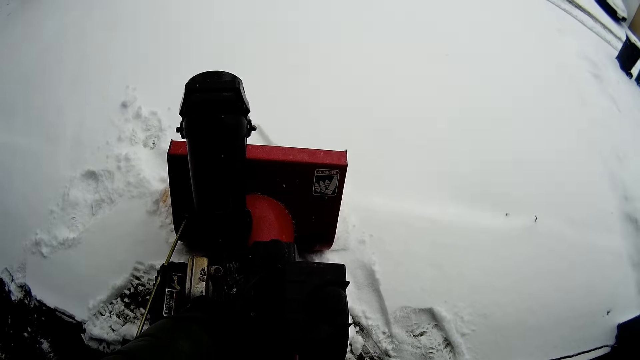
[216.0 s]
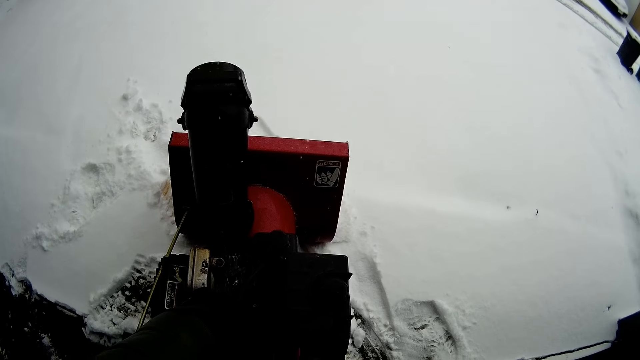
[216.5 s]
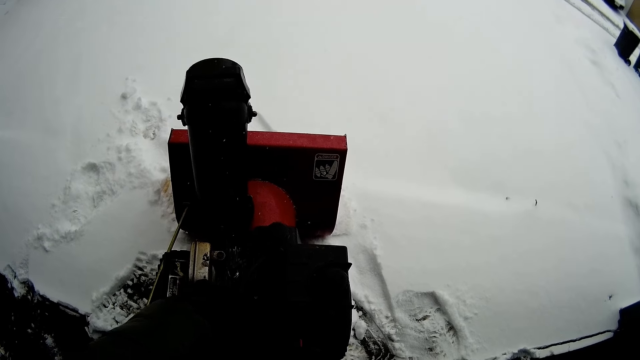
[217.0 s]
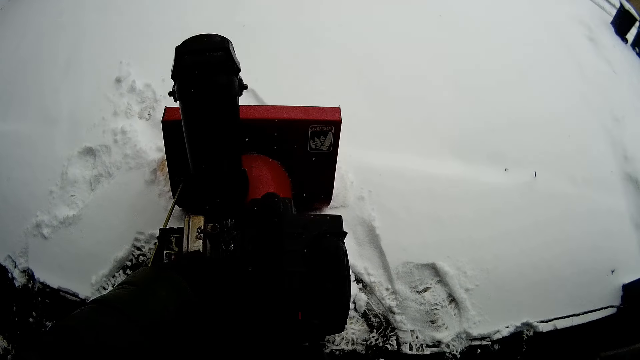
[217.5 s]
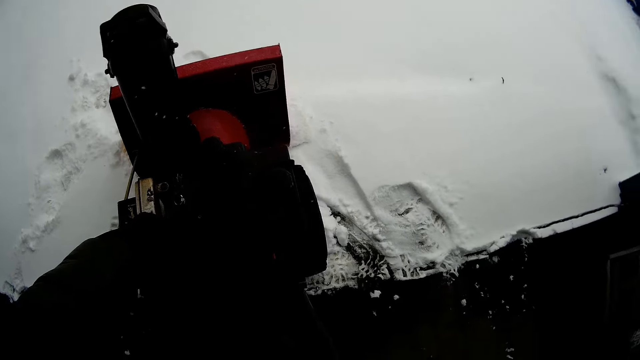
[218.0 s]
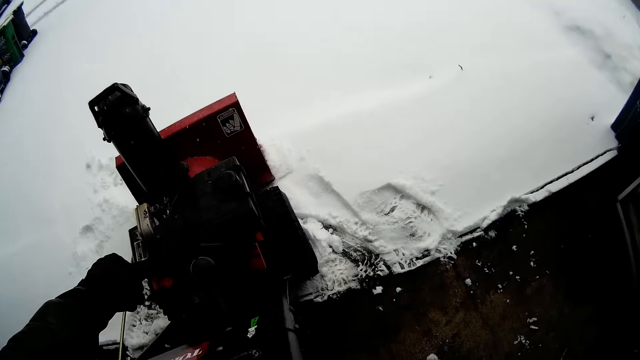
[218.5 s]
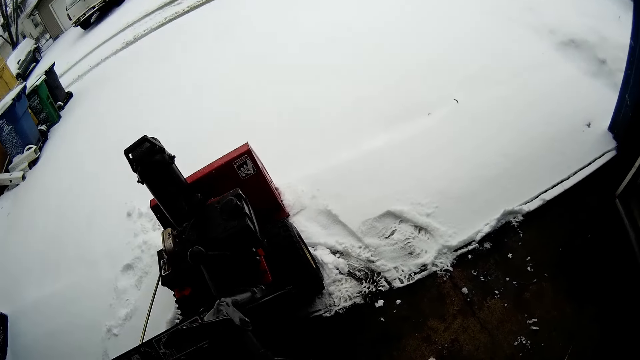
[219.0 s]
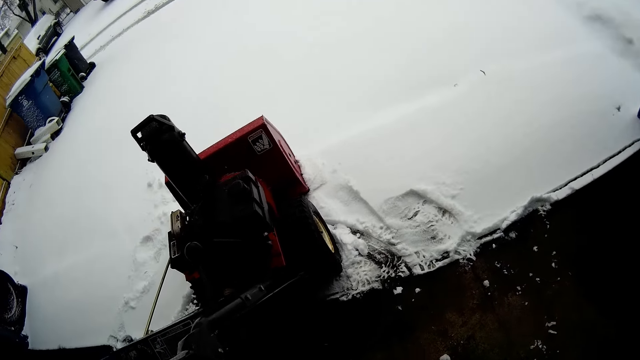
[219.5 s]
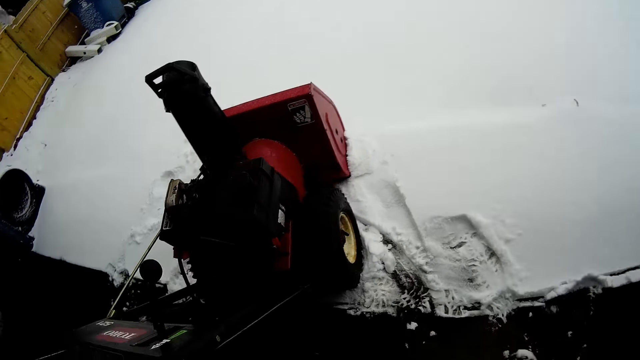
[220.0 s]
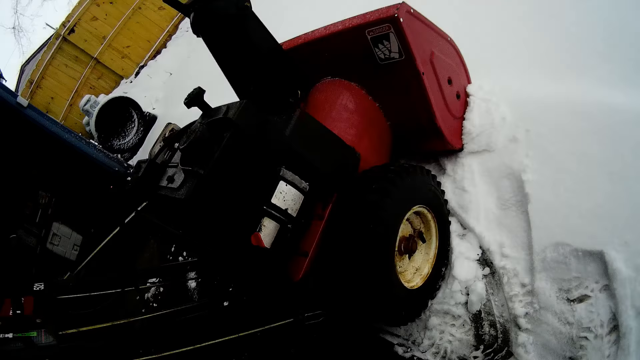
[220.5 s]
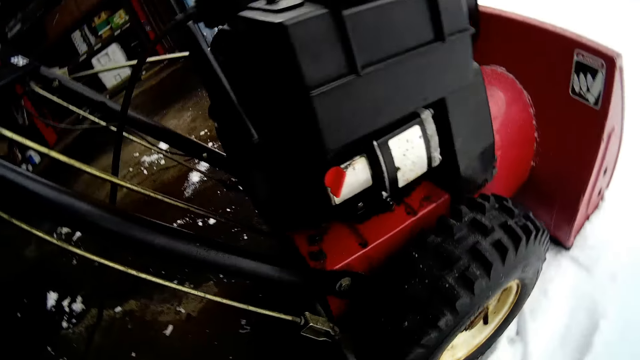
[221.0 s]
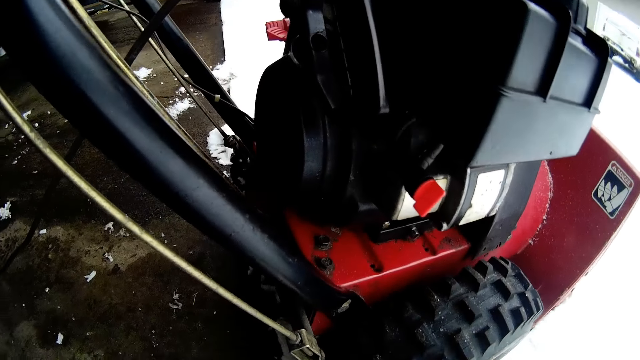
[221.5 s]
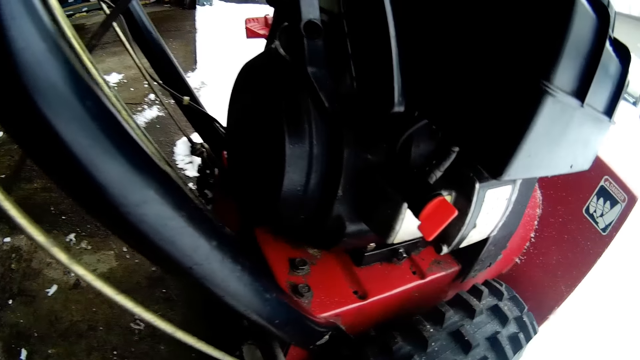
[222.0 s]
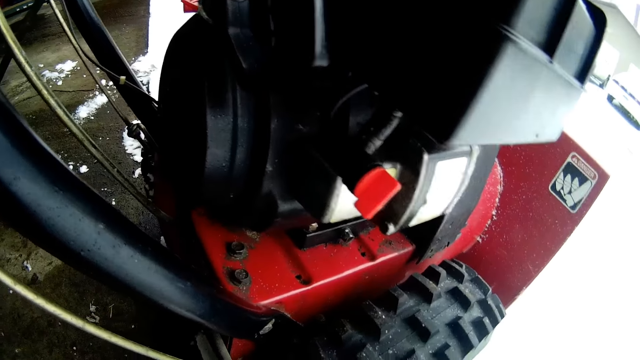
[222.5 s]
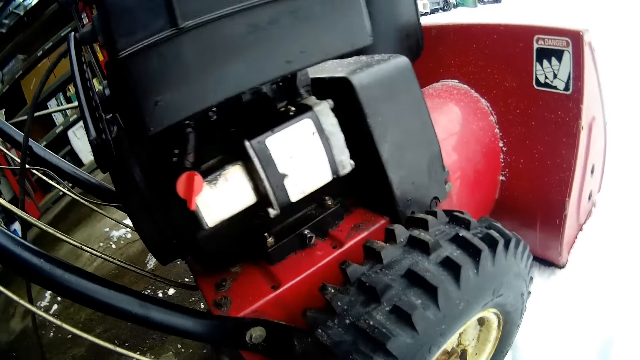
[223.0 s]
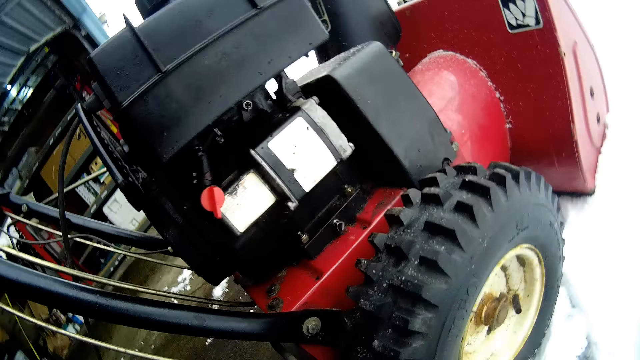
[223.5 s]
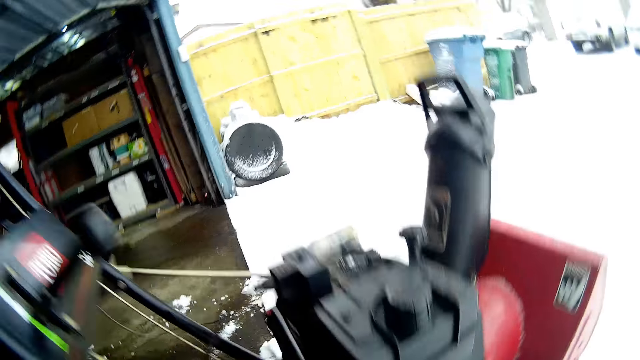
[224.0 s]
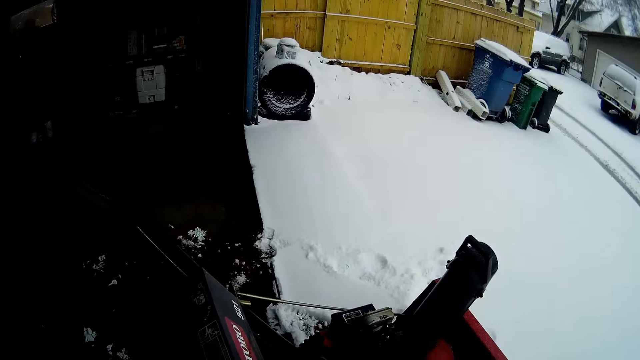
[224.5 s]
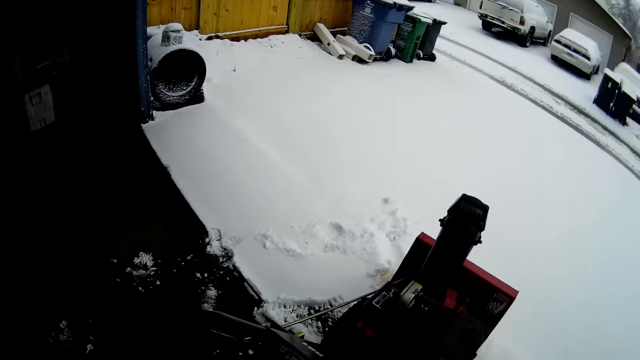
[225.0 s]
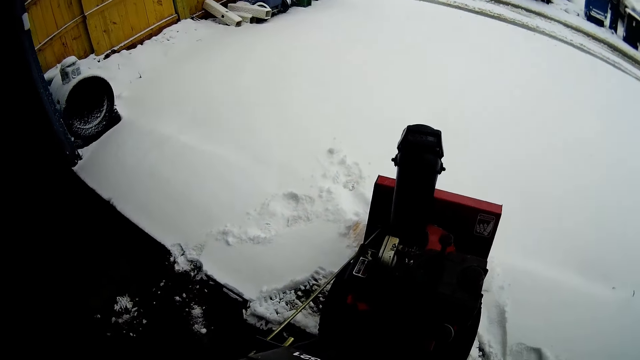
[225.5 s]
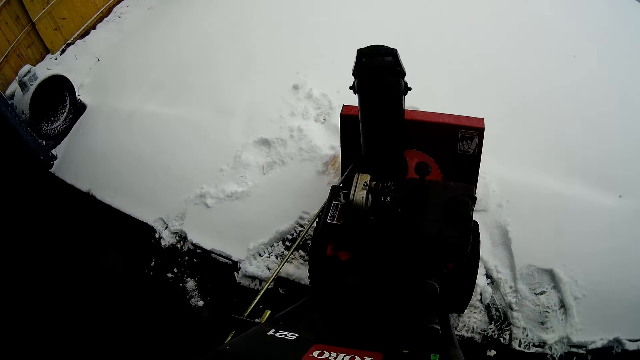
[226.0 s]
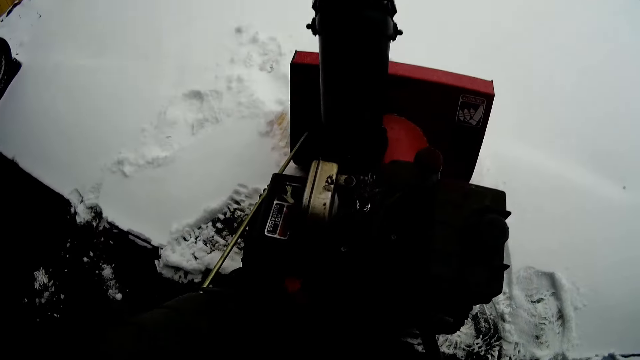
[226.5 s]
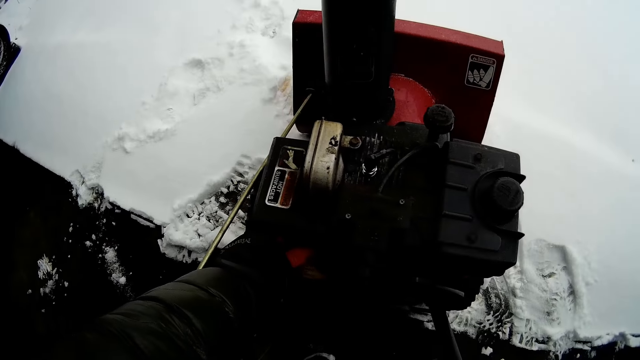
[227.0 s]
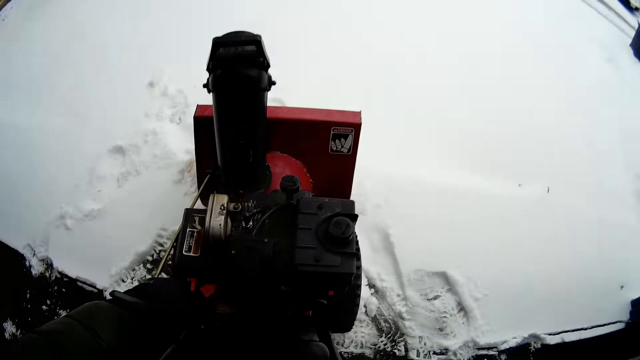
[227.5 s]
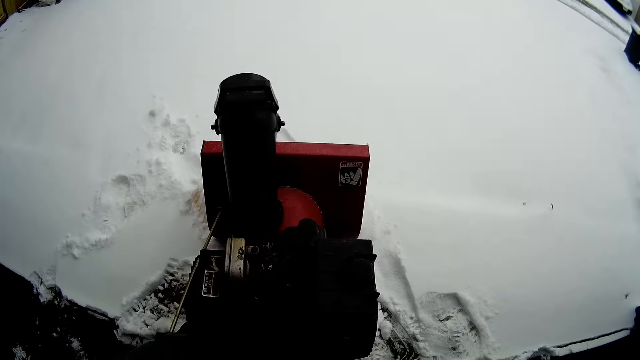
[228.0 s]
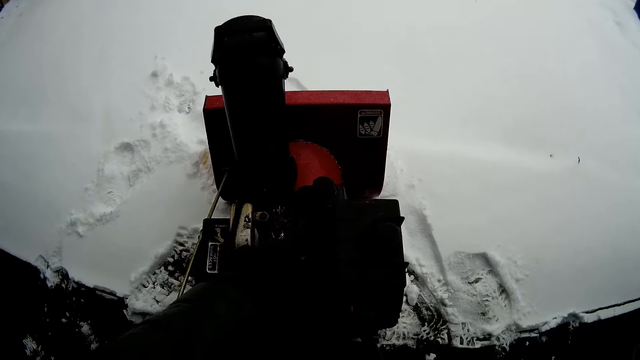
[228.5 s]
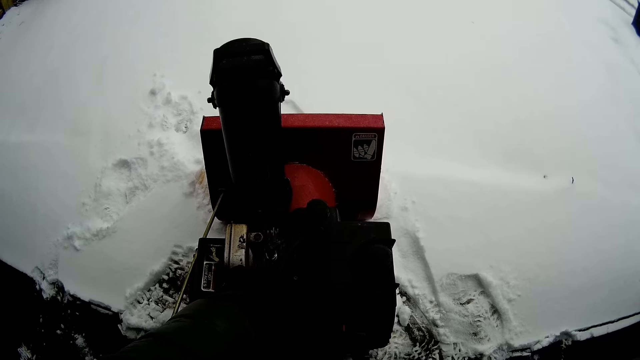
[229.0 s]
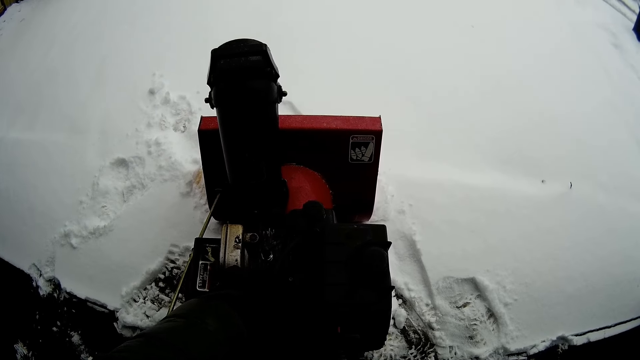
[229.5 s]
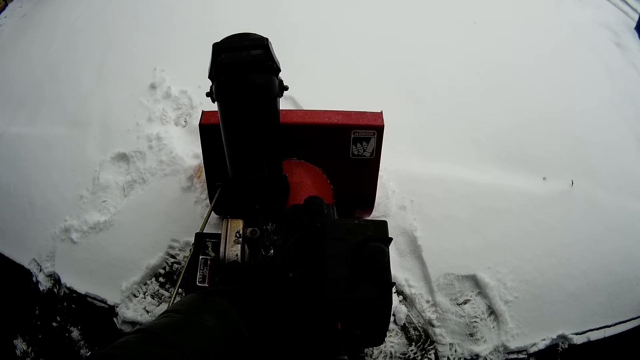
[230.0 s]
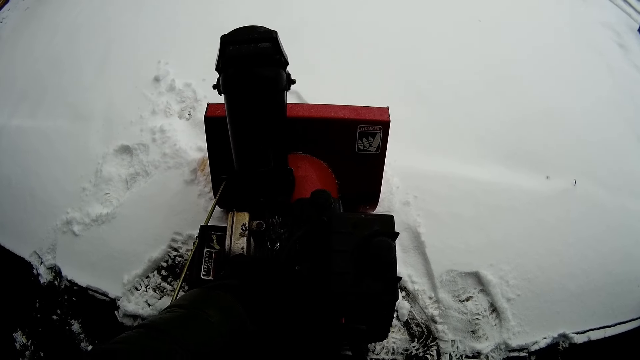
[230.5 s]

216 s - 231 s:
The camera wearer moves around the snow mini skid or snow flite. They look at the snow mini skid. They turn around the area. They move beside the snow flite. They start the snow flite. They touch the snow mini skid.

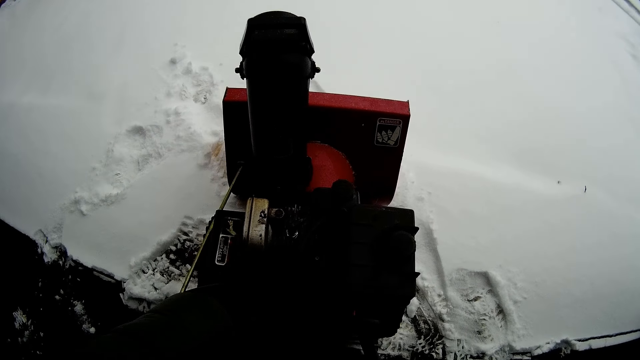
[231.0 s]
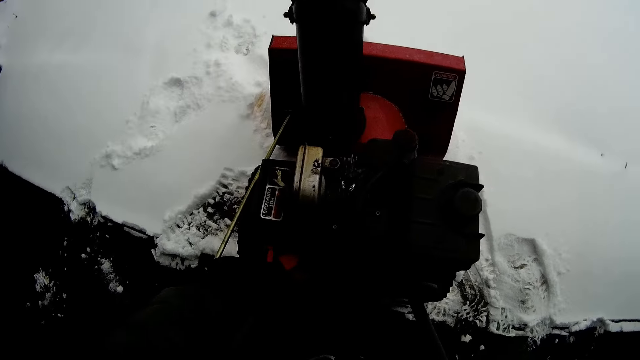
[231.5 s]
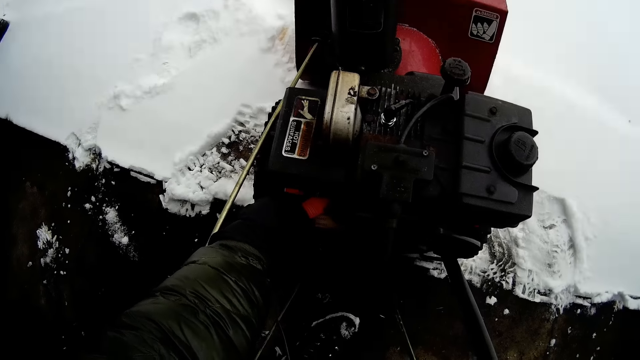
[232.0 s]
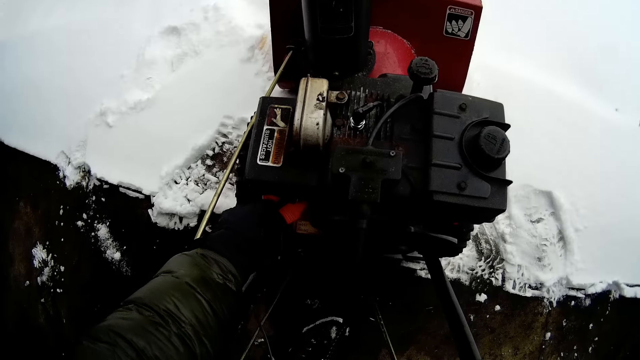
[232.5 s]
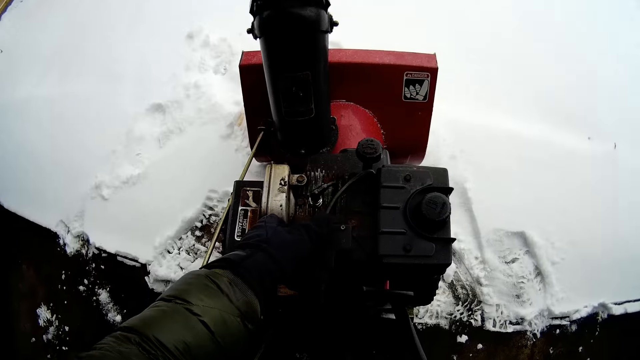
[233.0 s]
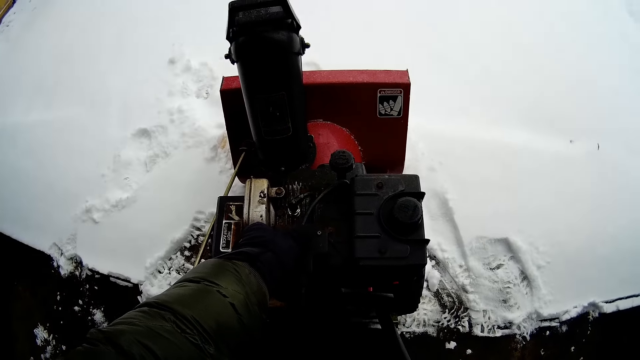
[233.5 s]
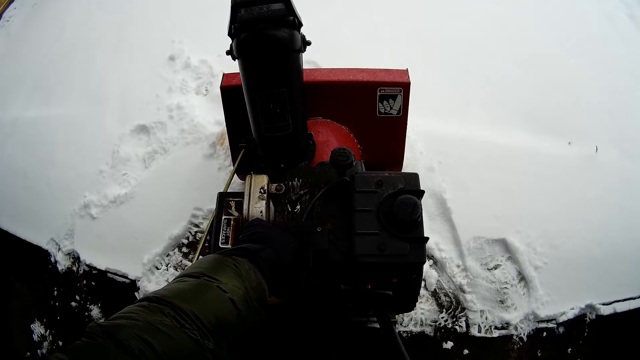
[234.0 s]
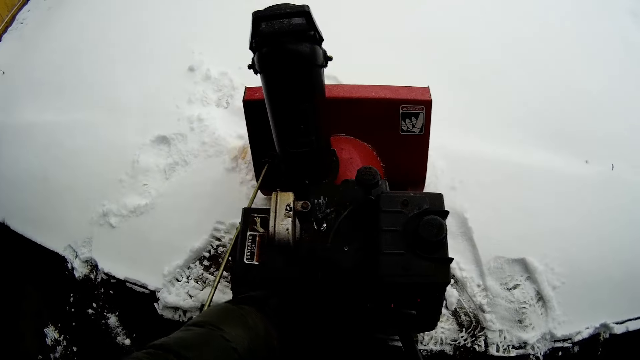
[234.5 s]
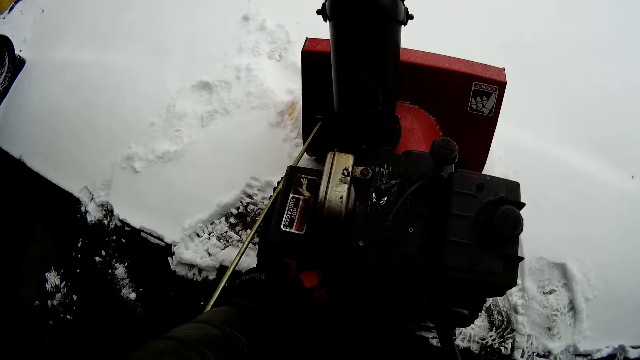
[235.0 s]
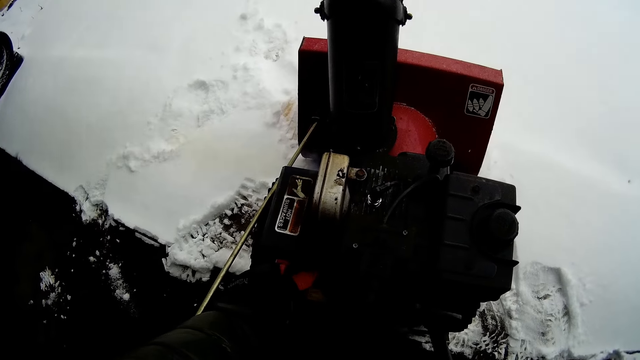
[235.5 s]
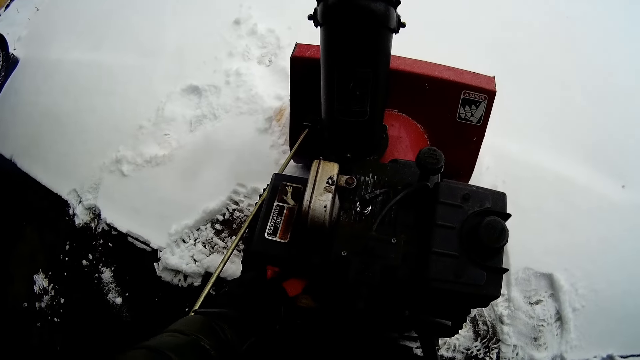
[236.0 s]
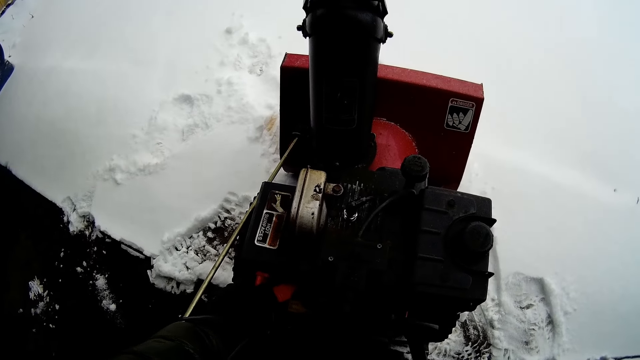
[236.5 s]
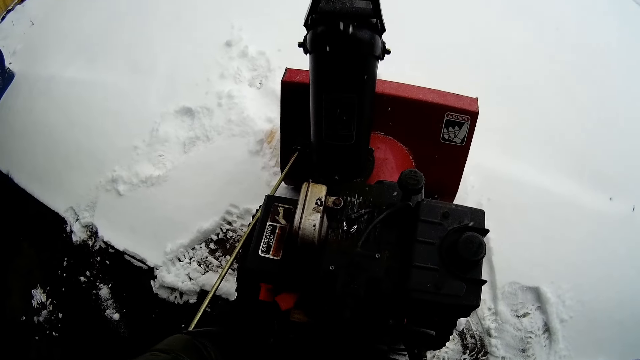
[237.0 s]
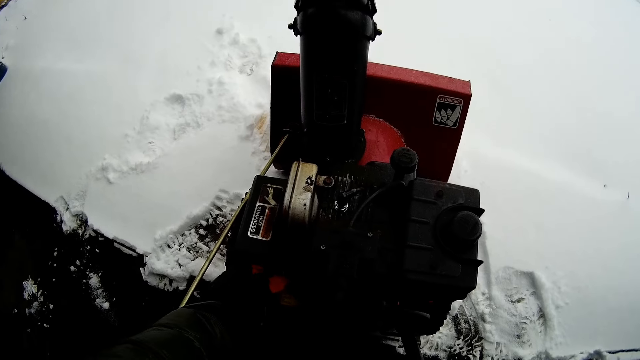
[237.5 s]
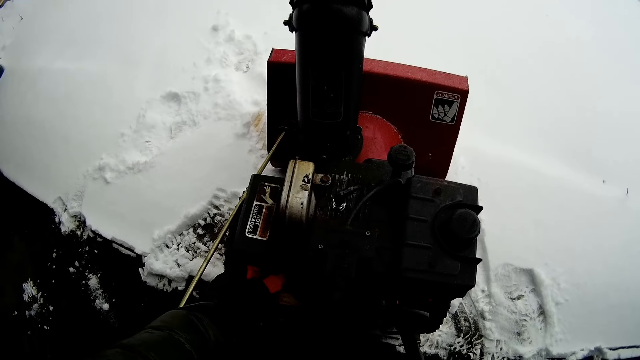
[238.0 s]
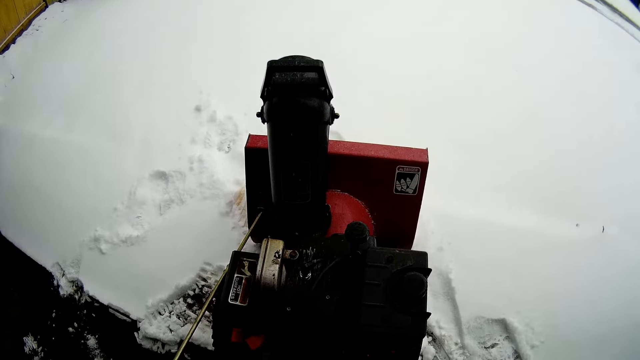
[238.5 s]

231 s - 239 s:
The camera wearer starts the snow mini skid.
